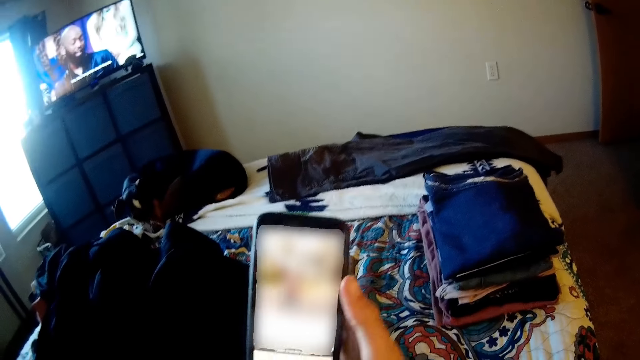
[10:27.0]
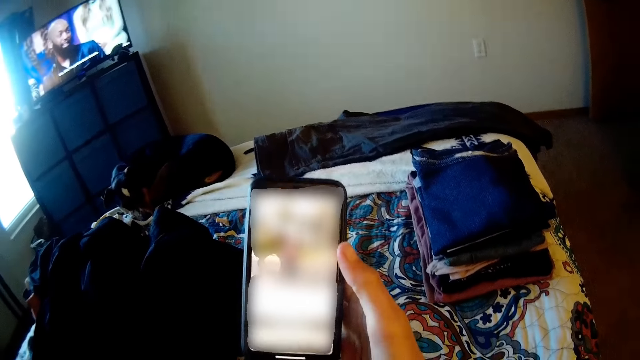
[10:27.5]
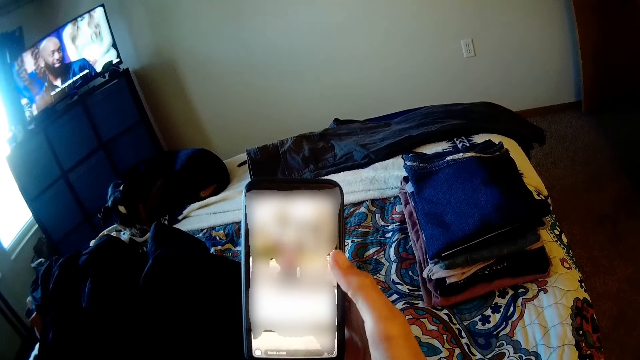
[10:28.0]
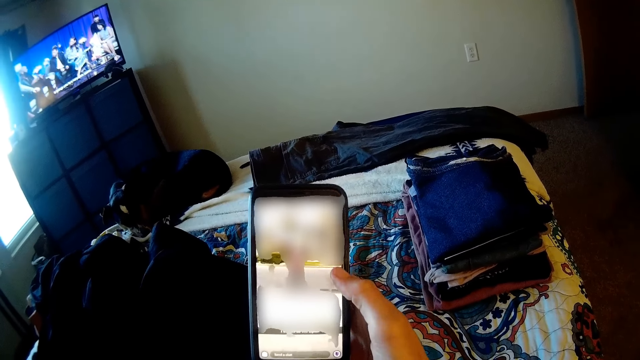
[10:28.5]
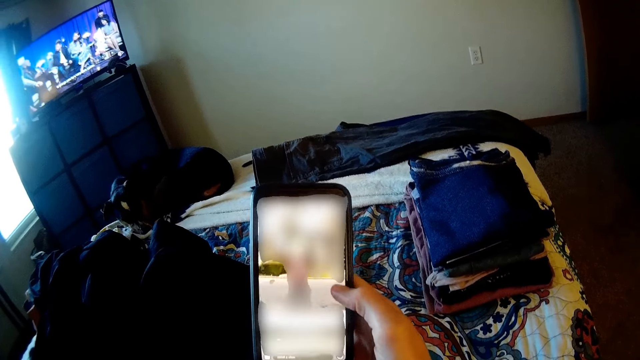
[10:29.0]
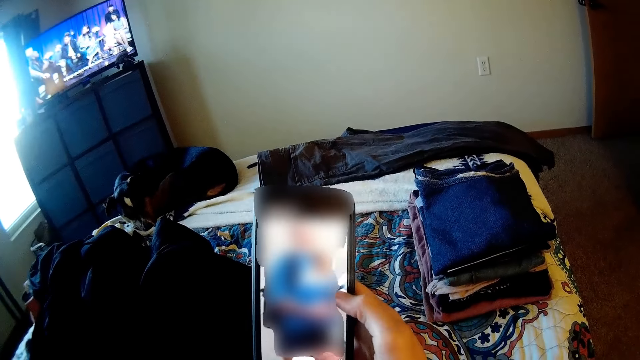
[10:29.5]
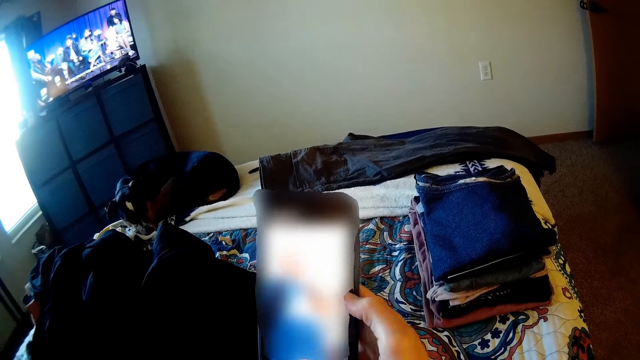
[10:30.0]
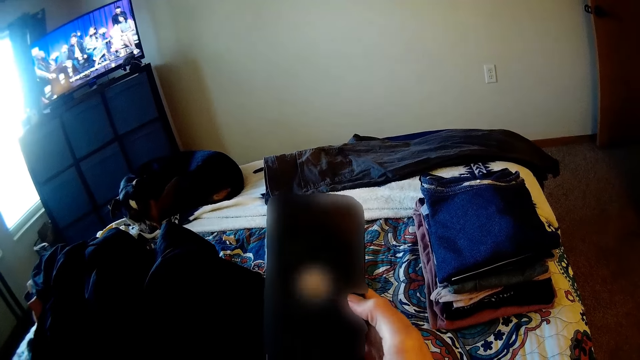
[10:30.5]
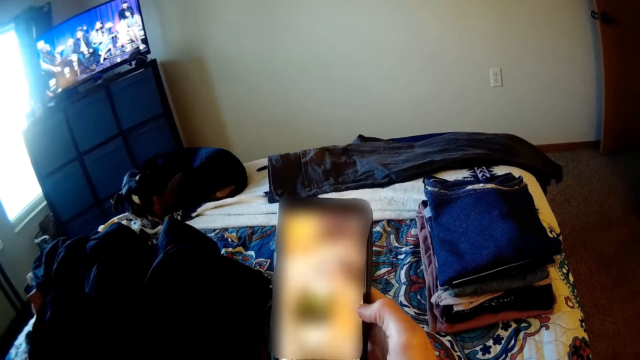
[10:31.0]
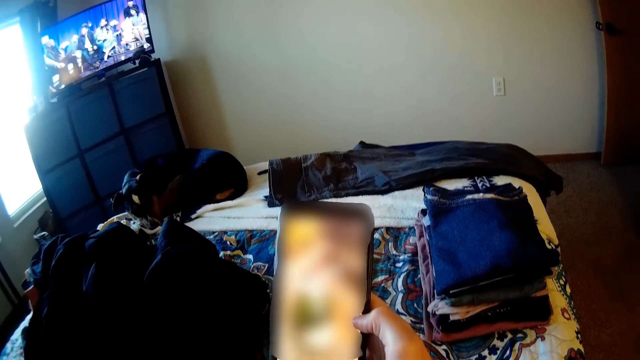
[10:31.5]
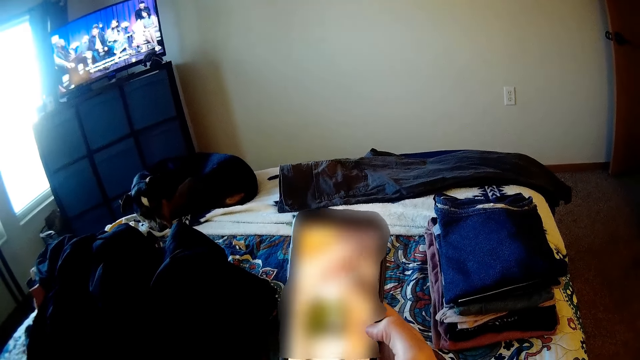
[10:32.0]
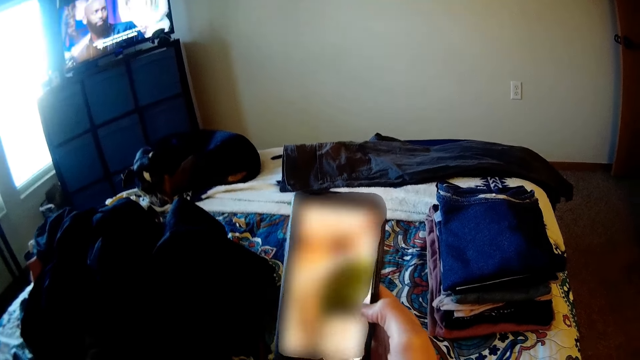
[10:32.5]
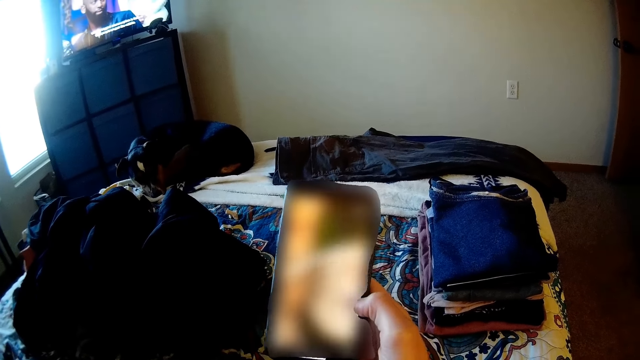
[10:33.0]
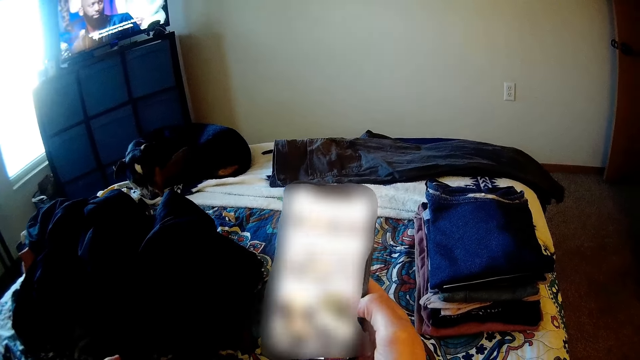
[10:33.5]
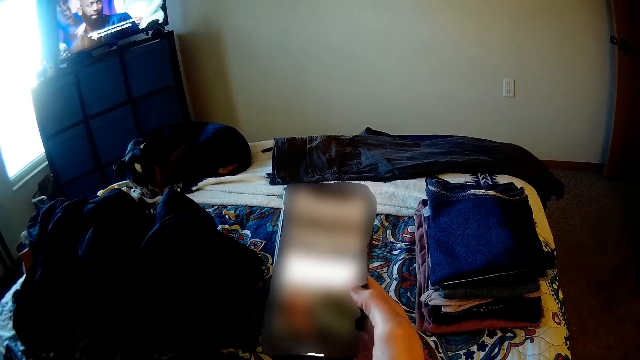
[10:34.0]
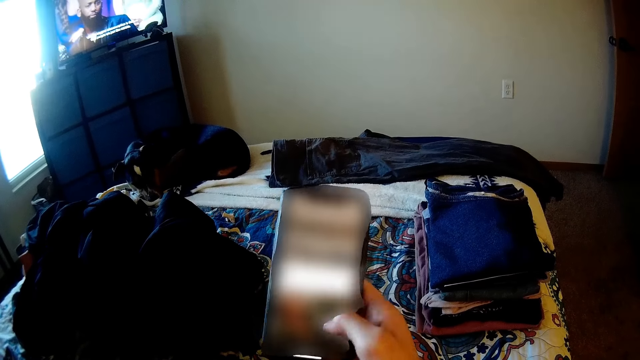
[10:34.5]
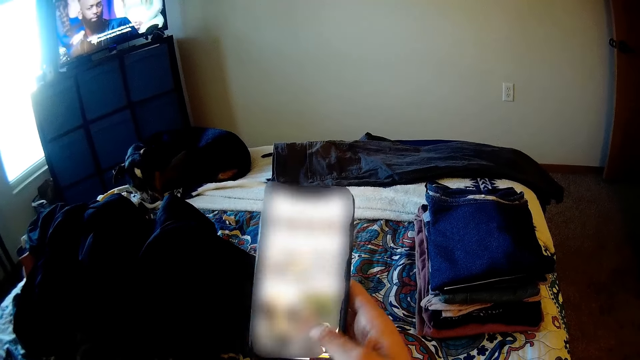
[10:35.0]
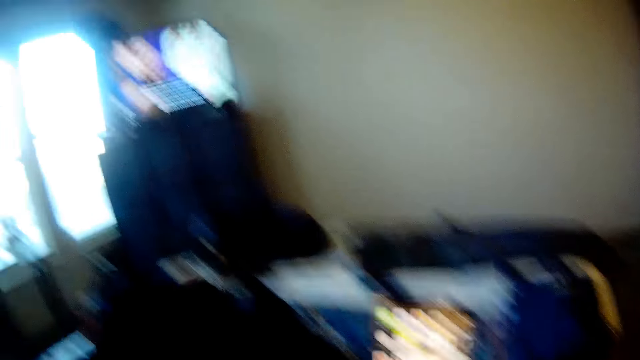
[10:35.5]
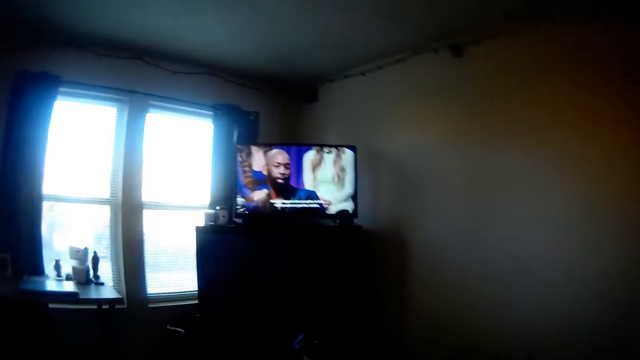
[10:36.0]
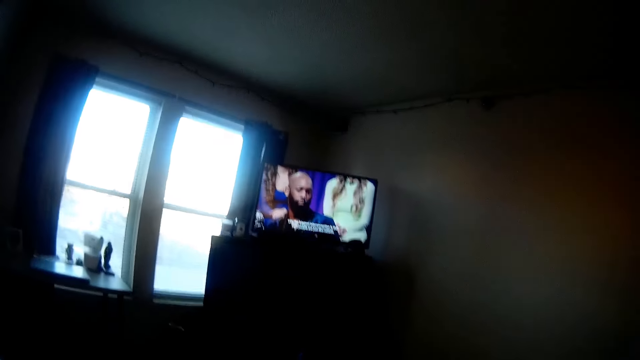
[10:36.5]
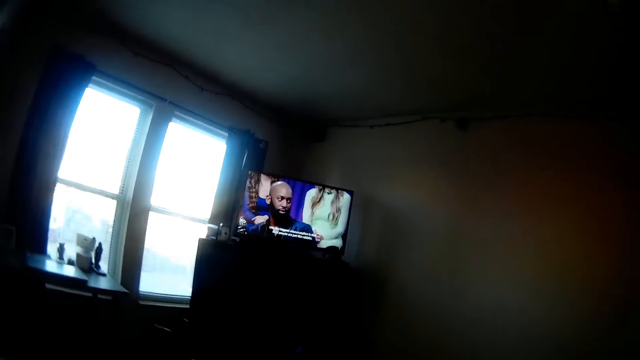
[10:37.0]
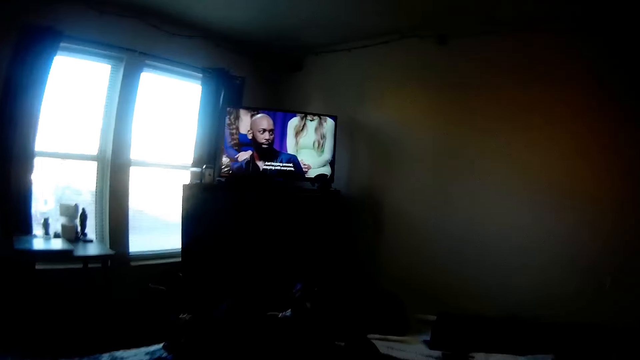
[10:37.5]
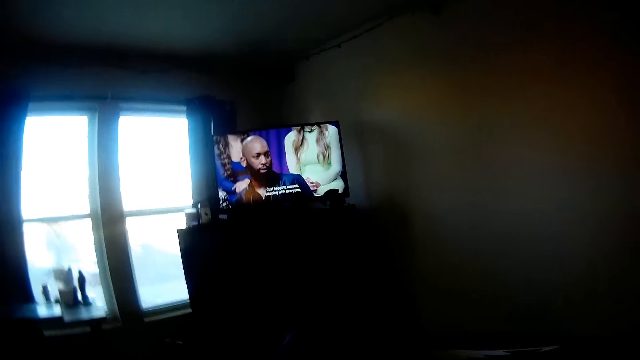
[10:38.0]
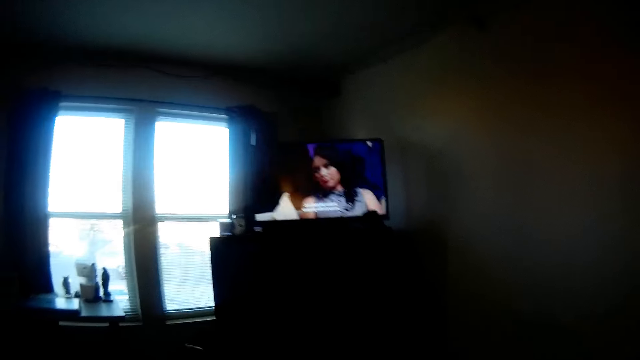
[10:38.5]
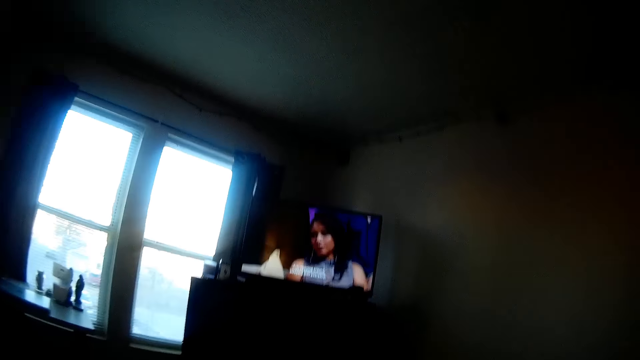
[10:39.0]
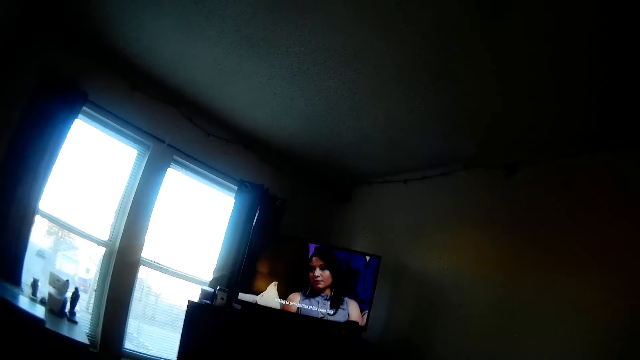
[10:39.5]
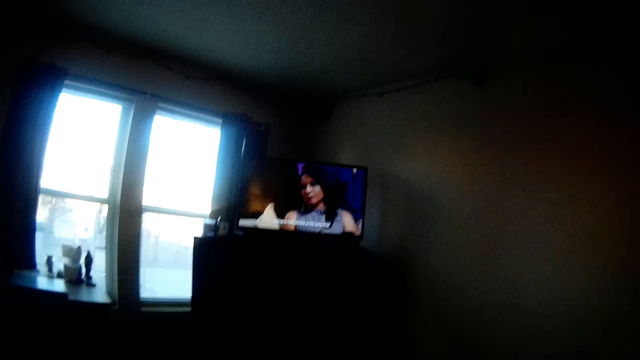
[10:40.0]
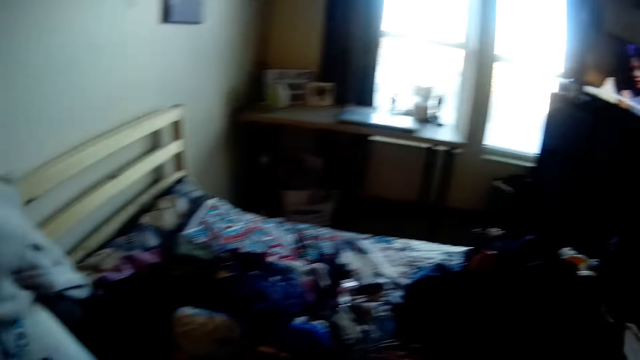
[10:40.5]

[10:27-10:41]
The camera wearer holds the phone. They watch the television in the room.

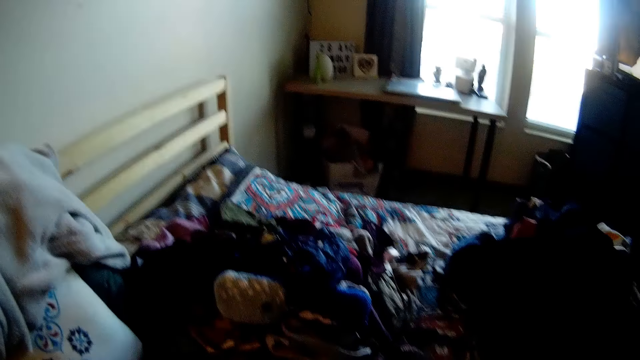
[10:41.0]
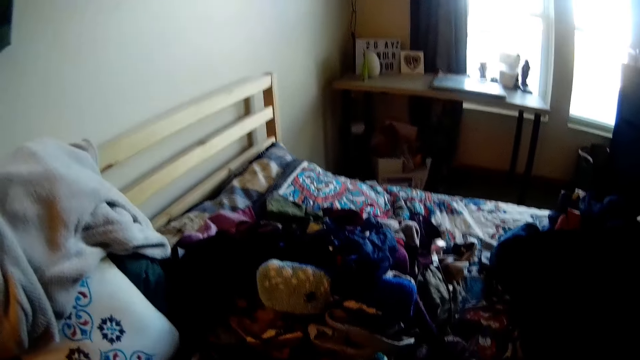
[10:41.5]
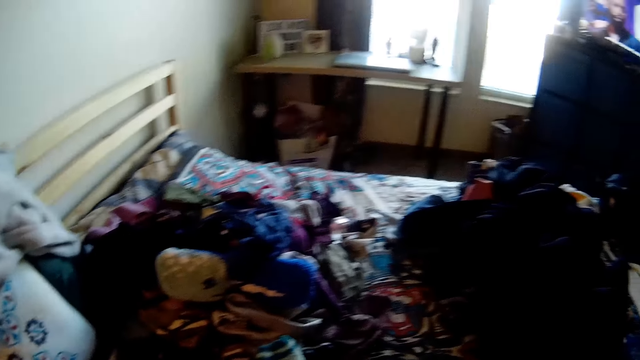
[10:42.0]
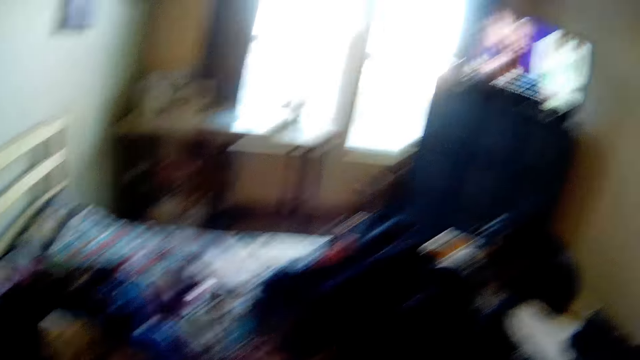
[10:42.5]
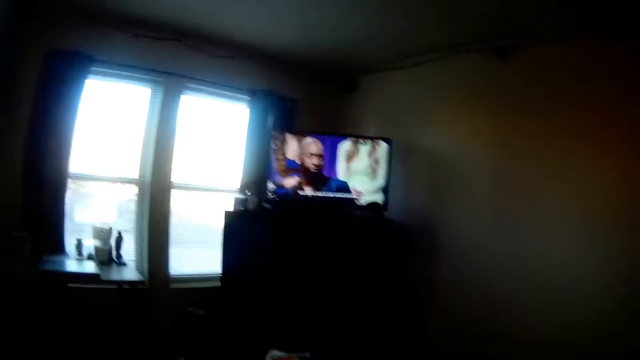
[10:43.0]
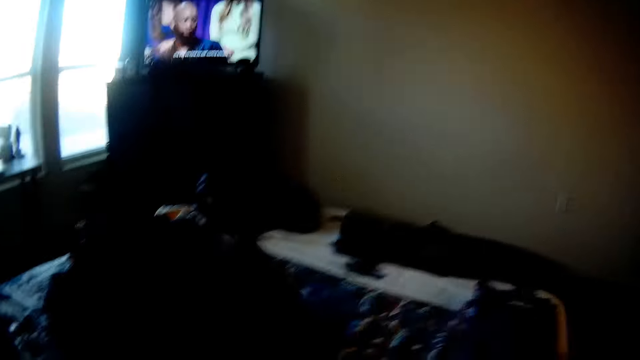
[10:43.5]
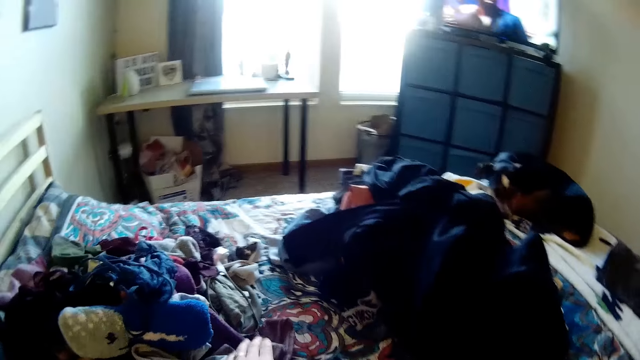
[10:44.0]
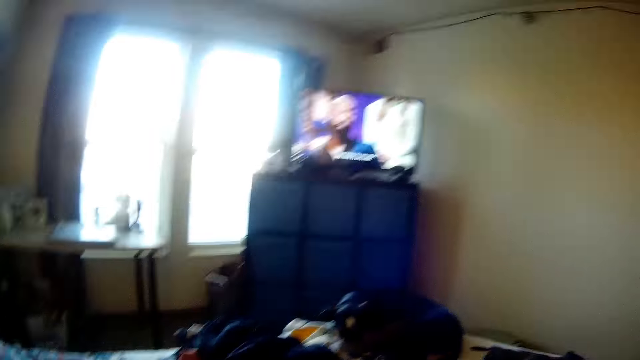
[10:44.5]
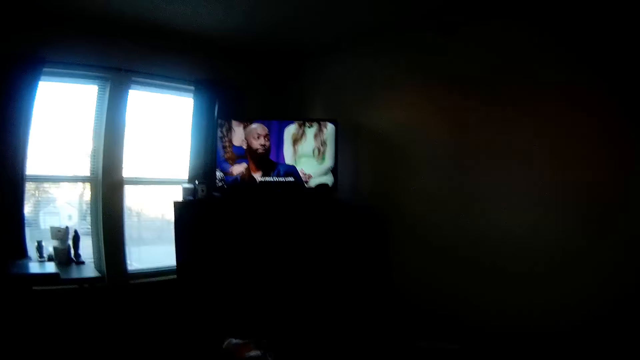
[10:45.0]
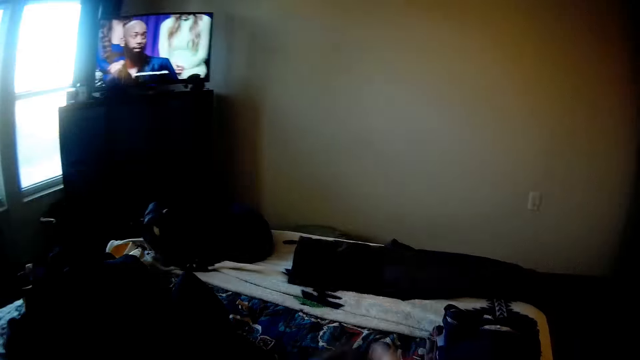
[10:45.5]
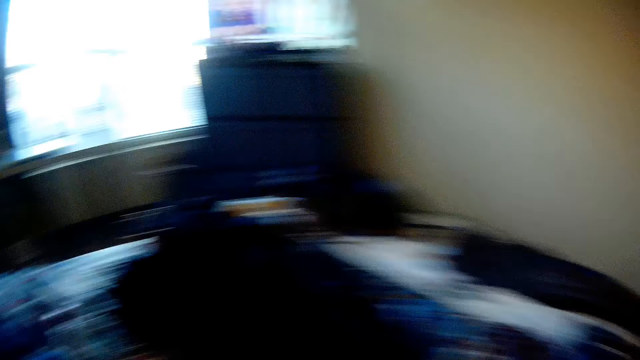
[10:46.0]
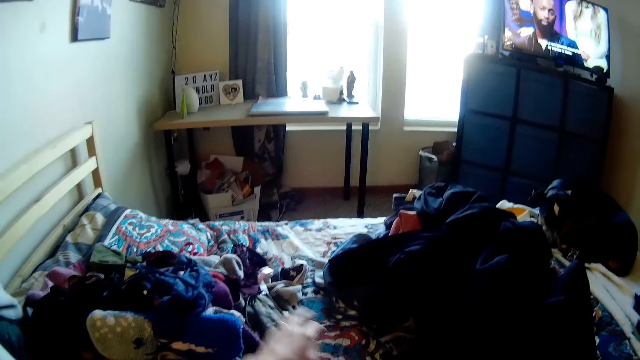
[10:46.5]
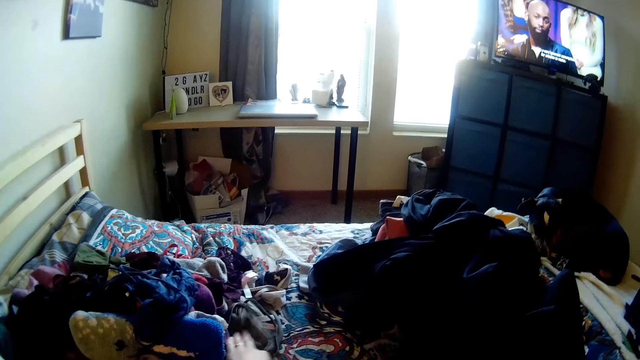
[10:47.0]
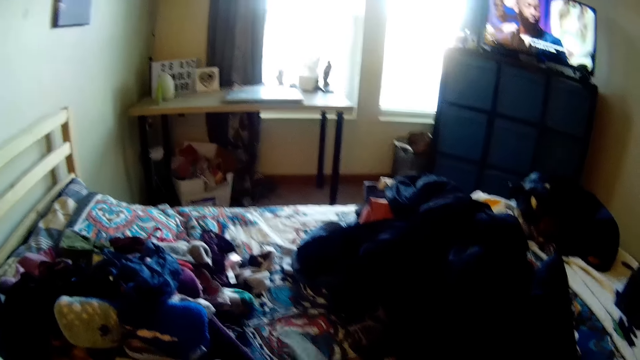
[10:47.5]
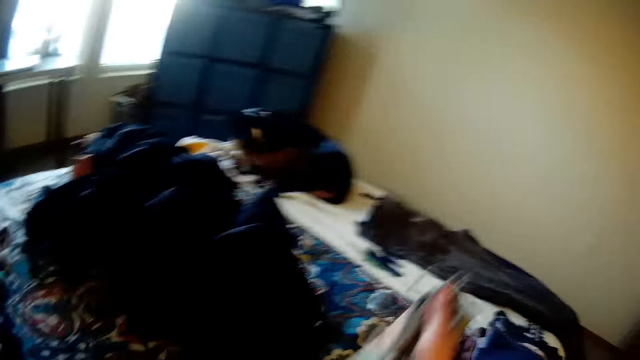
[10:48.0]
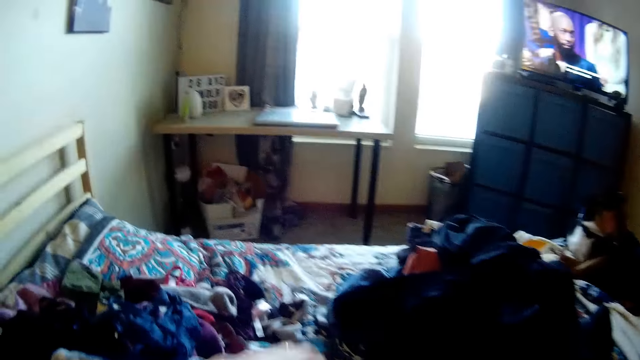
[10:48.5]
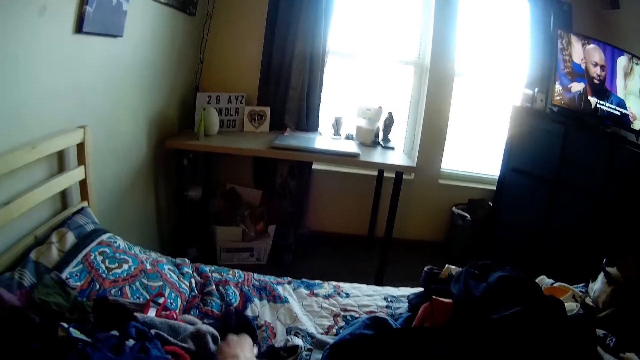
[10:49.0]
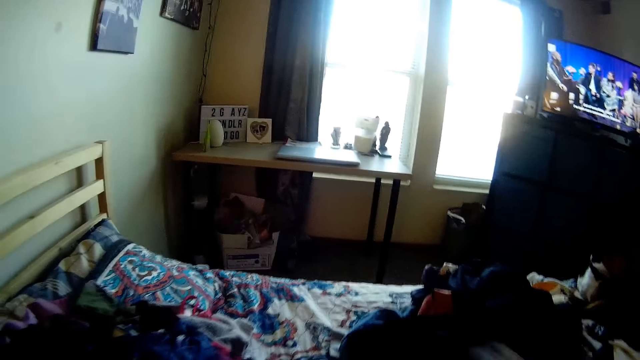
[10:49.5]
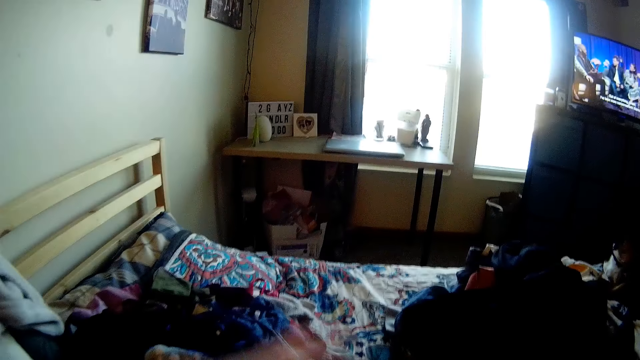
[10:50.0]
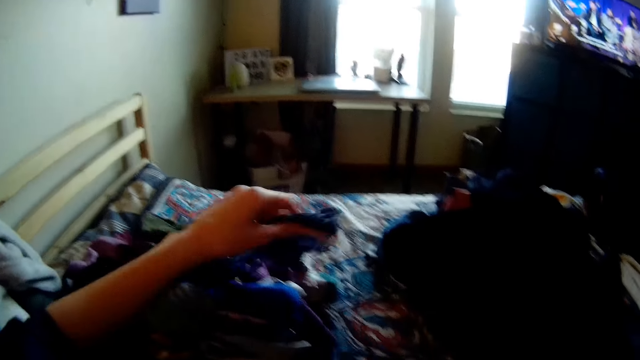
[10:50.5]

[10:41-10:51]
The camera wearer looks at the bed. They watch the television. They move pieces of cloth on the bed.
